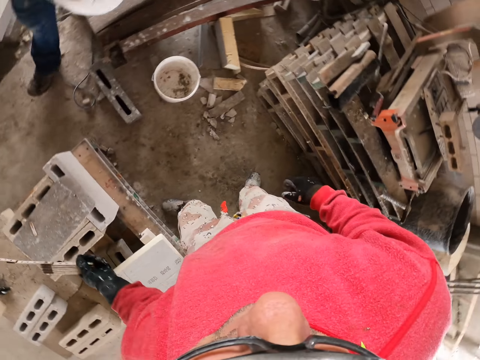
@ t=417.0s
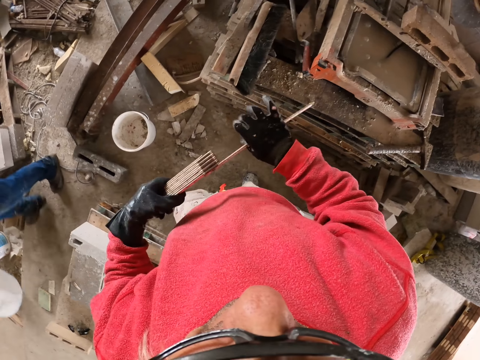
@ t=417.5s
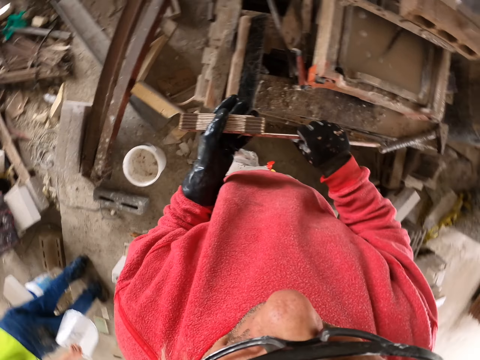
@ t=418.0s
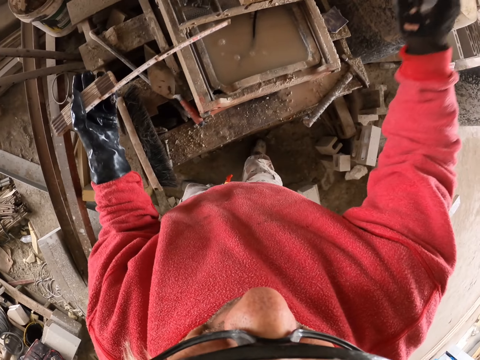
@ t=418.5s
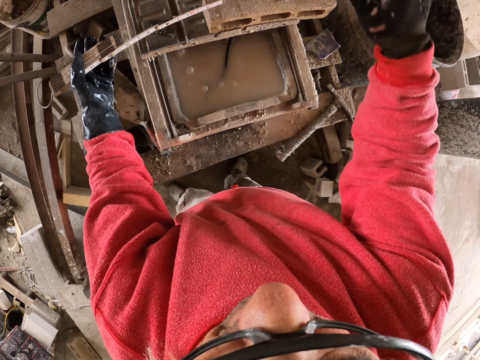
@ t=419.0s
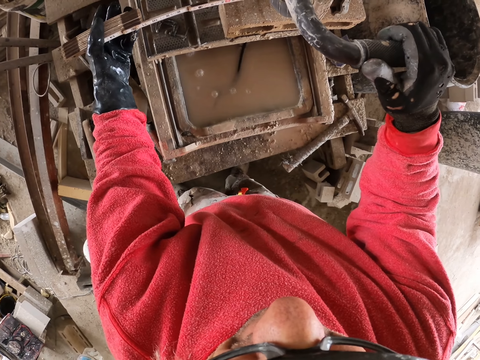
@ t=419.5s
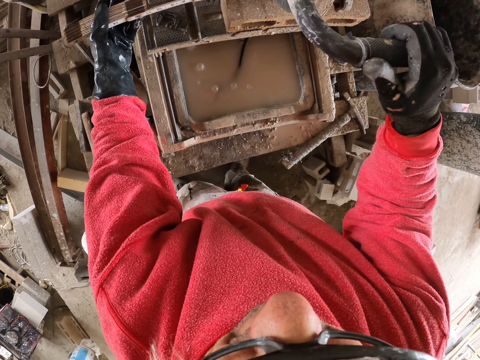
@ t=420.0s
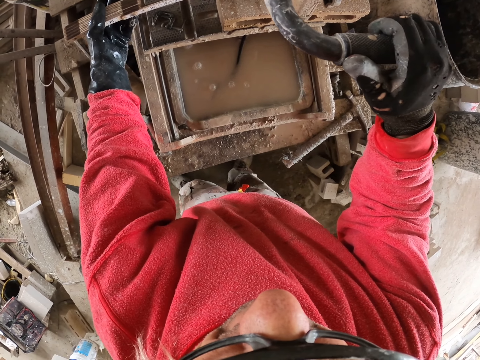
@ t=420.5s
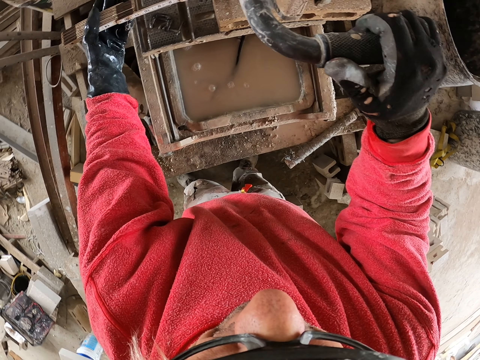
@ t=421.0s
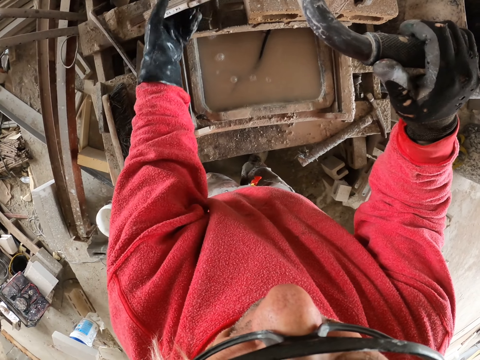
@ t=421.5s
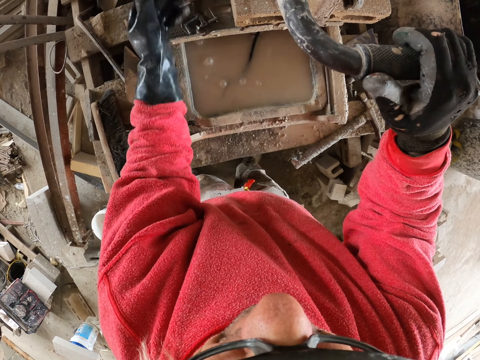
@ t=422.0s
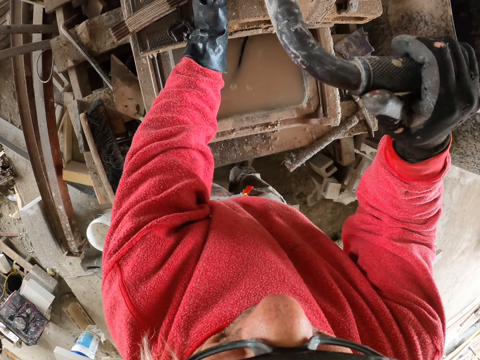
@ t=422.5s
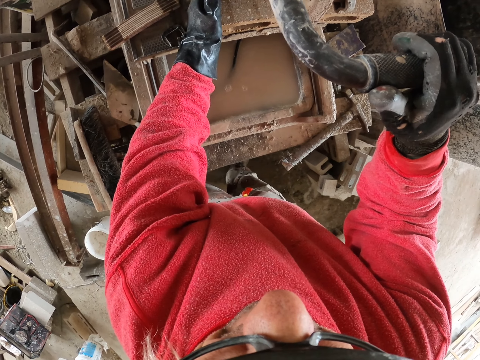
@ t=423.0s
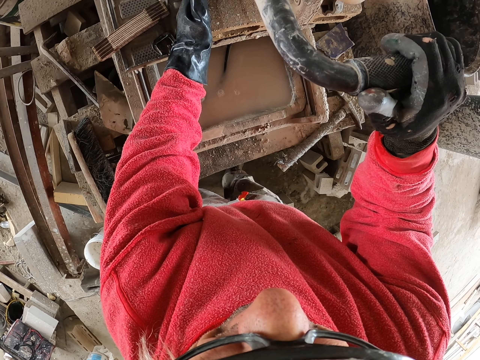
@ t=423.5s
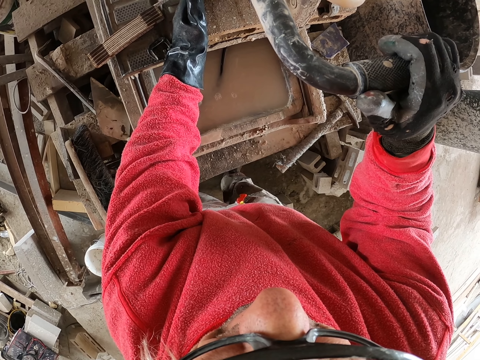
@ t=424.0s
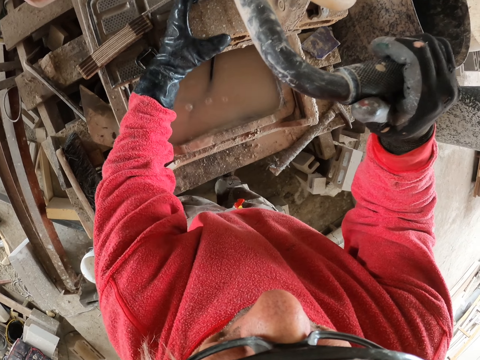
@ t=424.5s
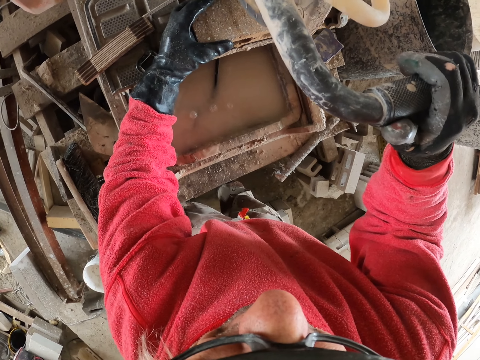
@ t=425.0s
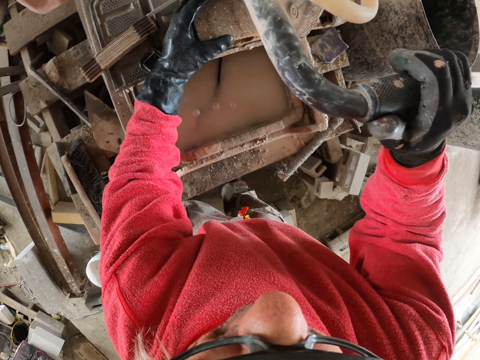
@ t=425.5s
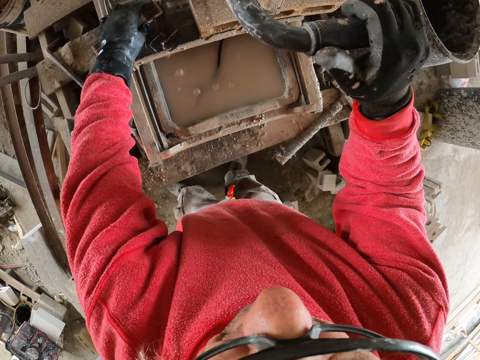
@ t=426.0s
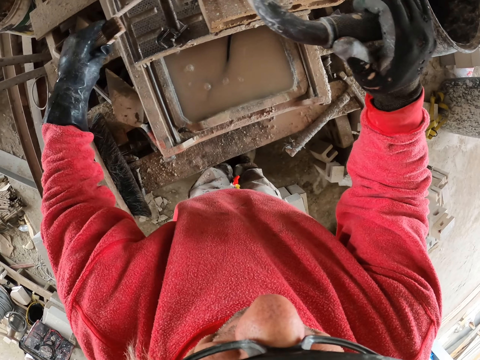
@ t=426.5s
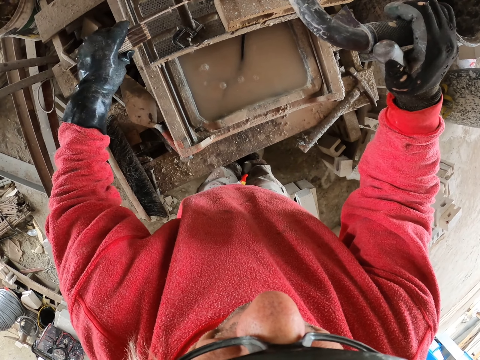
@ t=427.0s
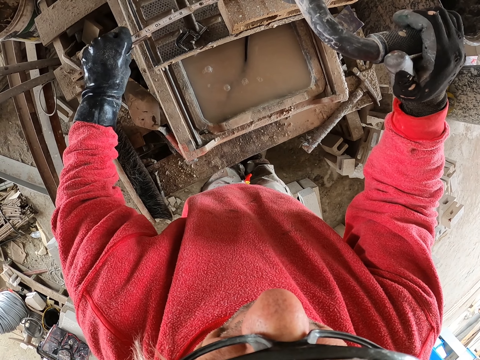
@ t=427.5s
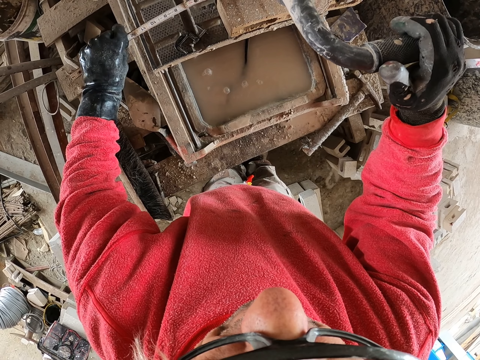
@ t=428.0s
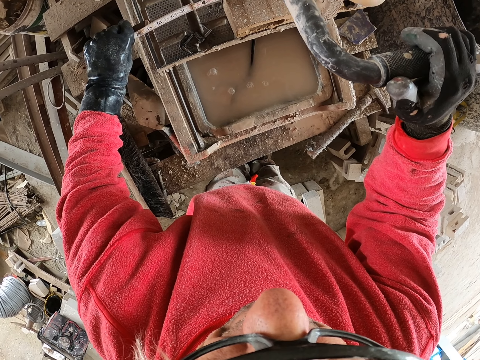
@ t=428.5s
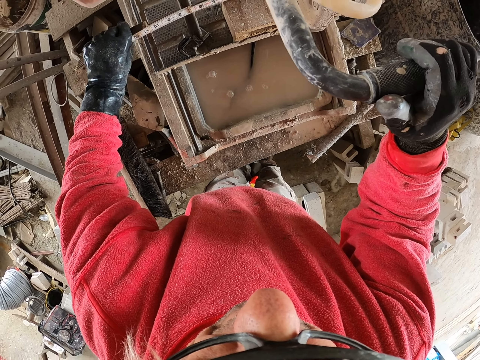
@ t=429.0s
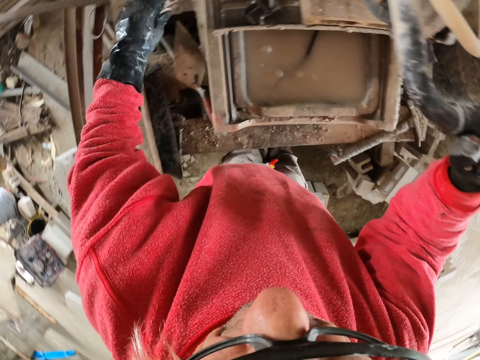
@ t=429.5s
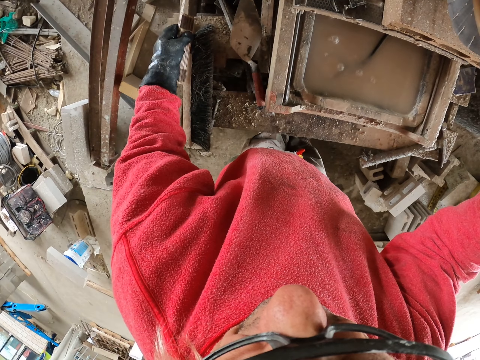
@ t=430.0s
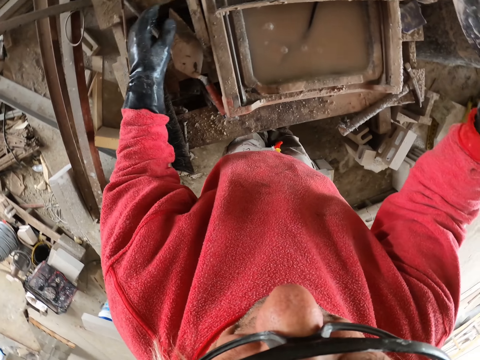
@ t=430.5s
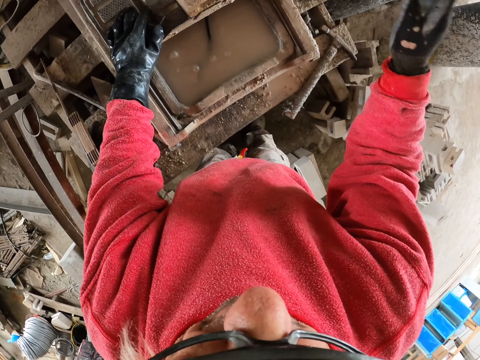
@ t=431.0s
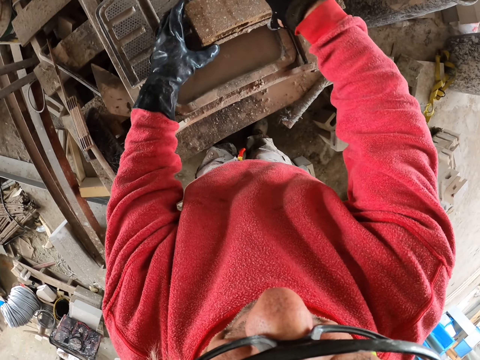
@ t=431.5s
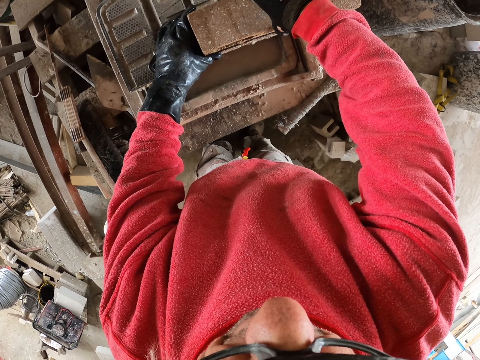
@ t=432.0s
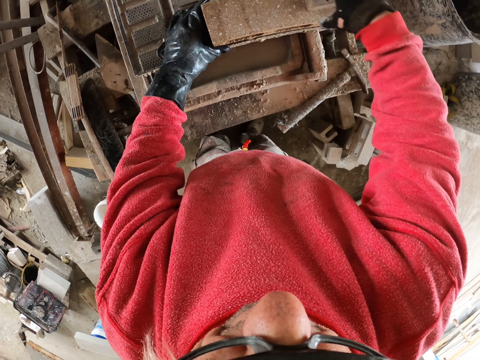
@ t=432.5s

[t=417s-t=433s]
The camera wearer picks up the tape measure or foldable ruler. They measure the concrete brick. They put the tape measure on the table. They hit something with the left hand. They cut the concrete brick. They hold the foldable ruler. They measure something. They put the tape measure on the table.

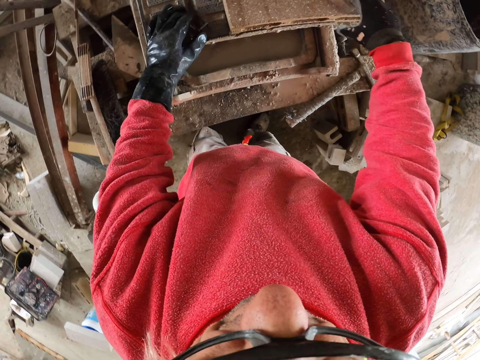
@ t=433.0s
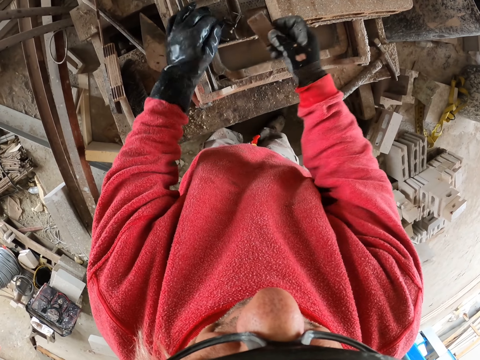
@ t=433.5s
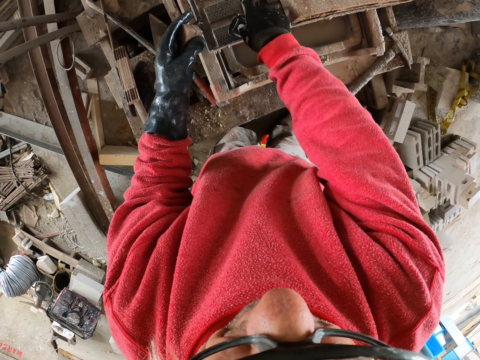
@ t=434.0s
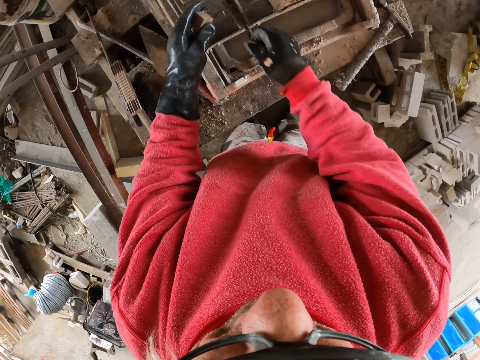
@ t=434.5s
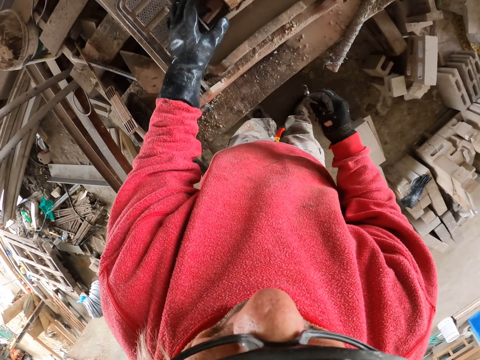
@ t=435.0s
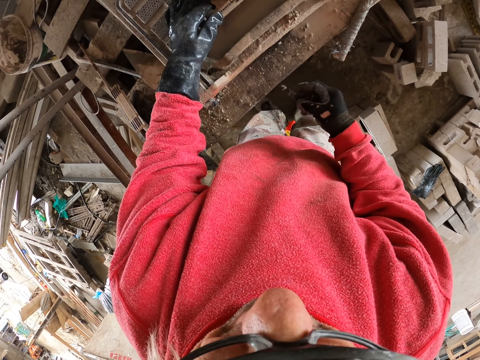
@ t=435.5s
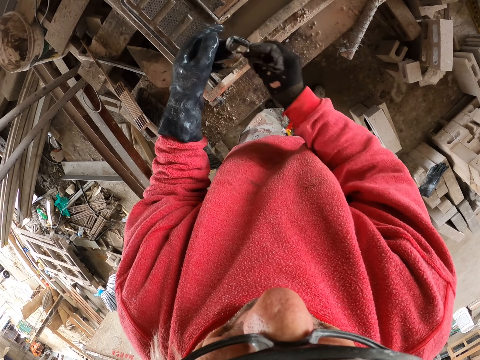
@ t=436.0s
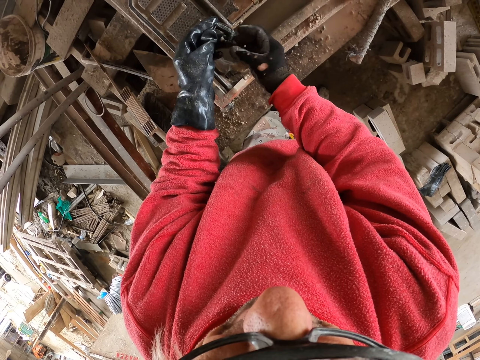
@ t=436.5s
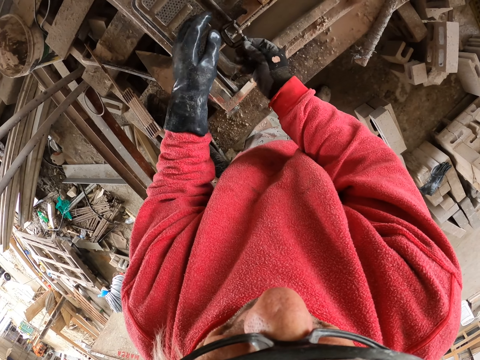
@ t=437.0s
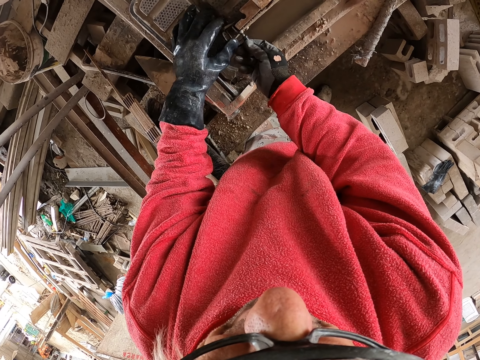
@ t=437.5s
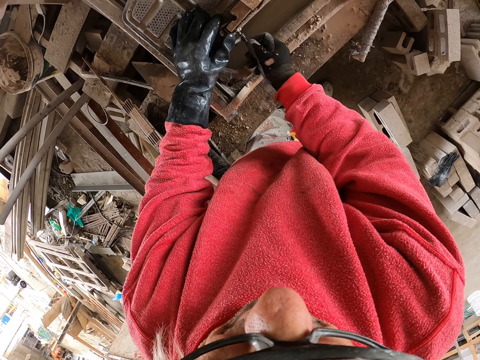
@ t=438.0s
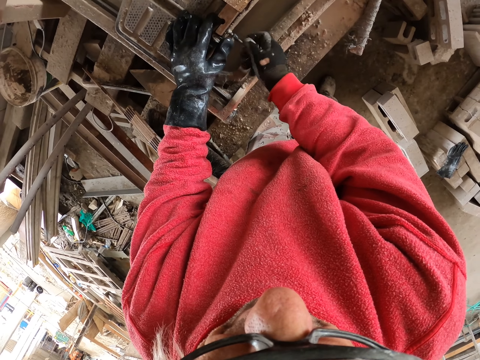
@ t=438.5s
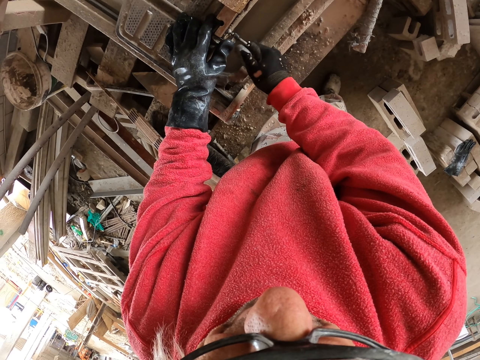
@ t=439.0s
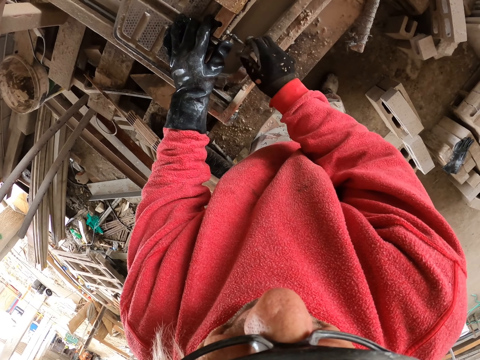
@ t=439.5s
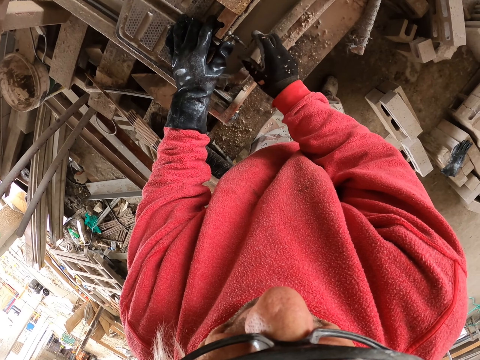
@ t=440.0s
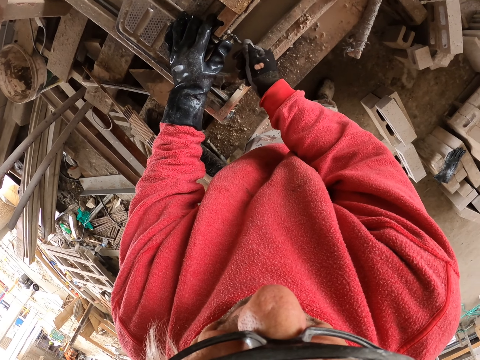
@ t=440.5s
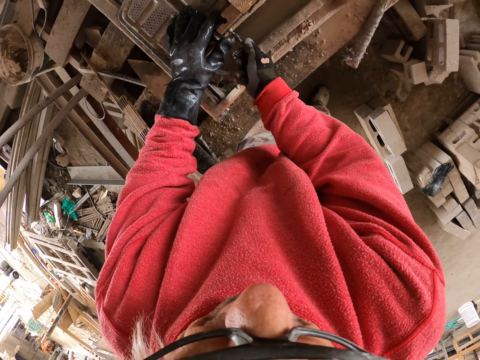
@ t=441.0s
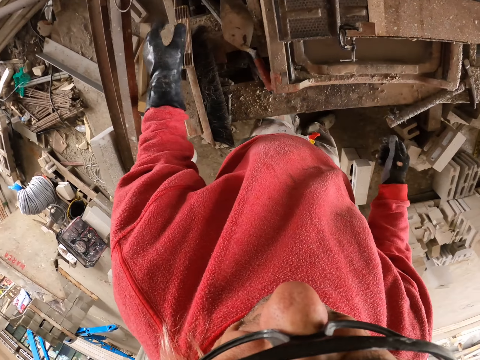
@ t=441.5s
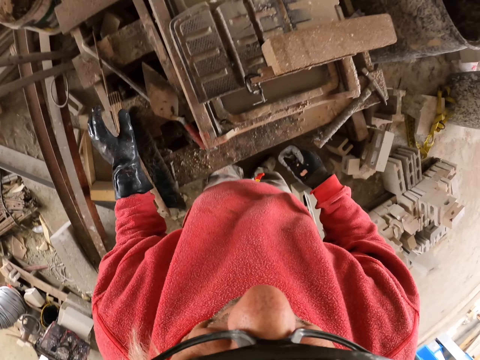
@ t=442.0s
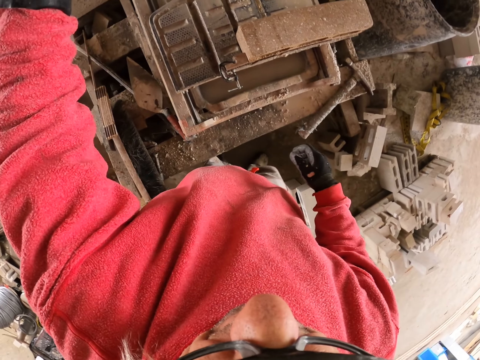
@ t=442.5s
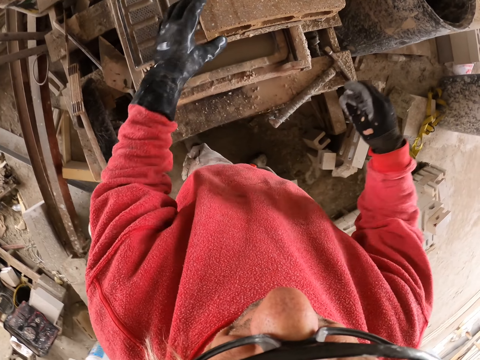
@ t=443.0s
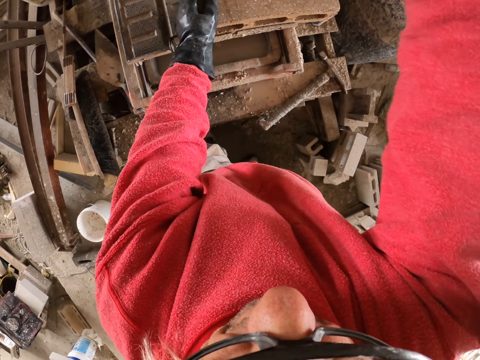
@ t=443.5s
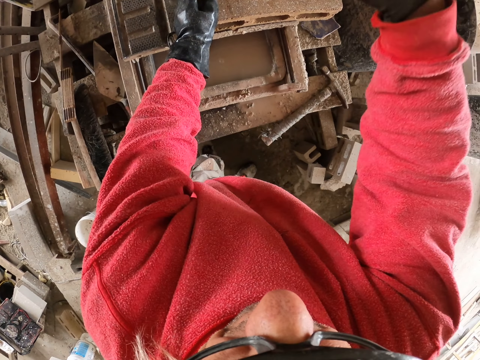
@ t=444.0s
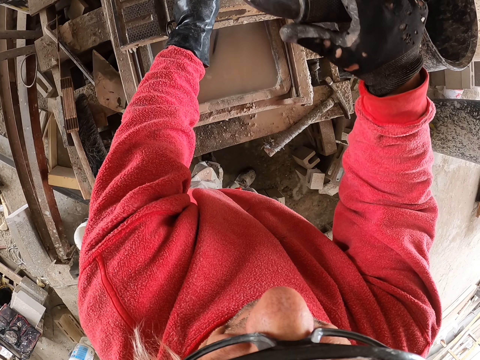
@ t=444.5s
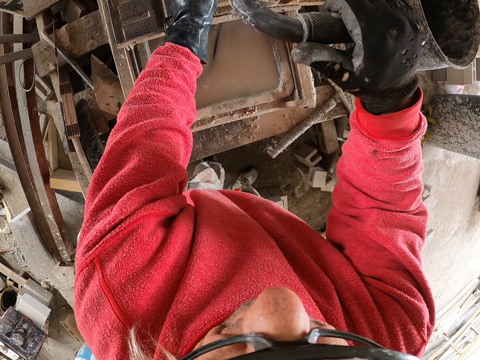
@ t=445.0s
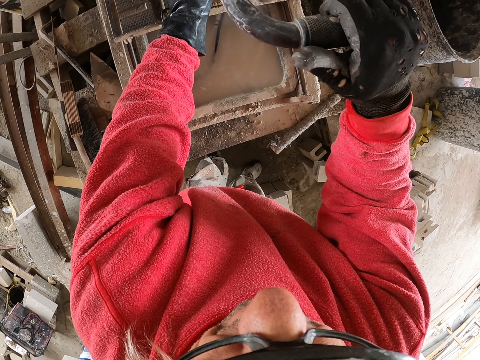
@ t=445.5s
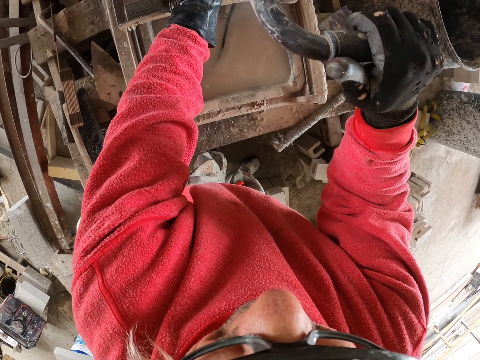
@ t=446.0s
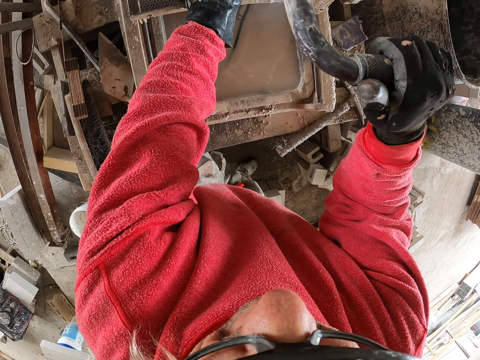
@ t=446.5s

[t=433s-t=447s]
The camera wearer picks up the screw. They hold a G-clamp. They tighten something. They adjust the G-clamp. They cut the concrete brick.
